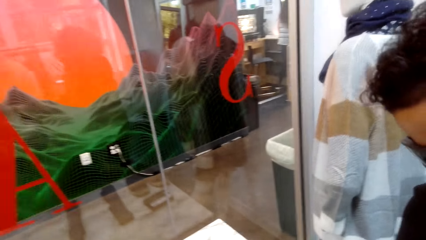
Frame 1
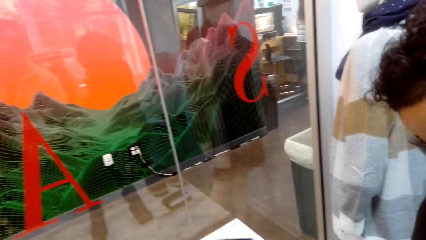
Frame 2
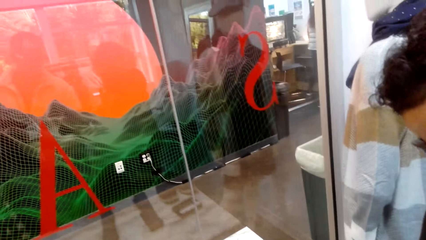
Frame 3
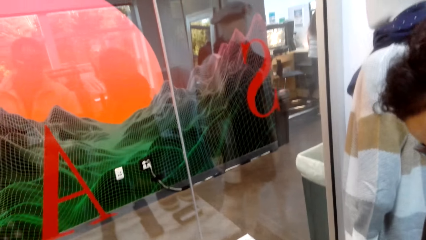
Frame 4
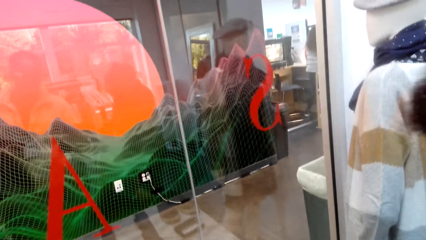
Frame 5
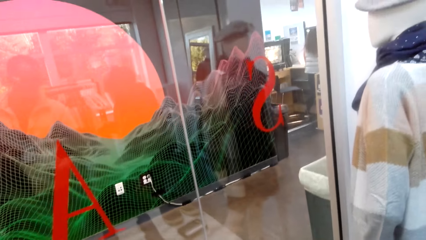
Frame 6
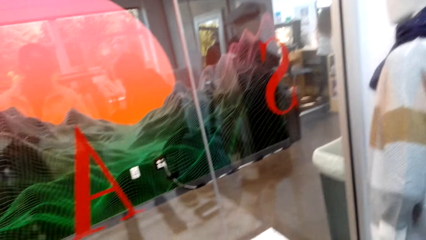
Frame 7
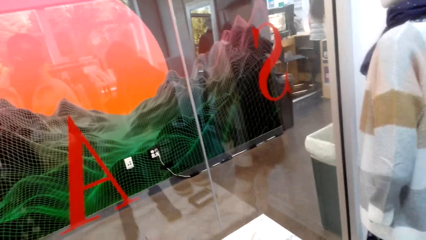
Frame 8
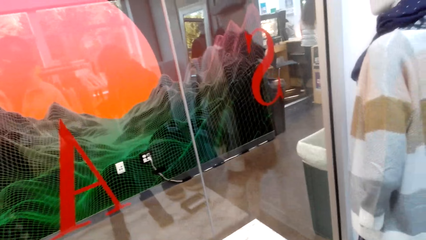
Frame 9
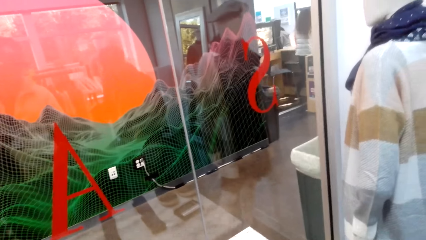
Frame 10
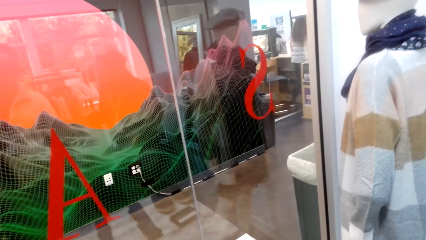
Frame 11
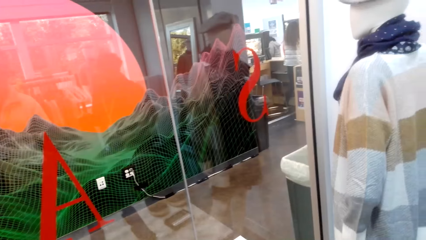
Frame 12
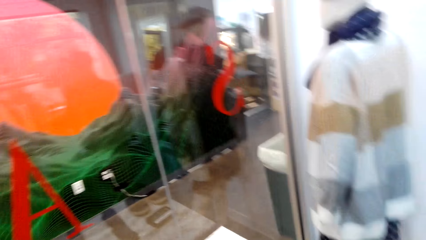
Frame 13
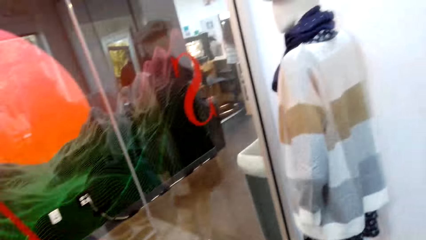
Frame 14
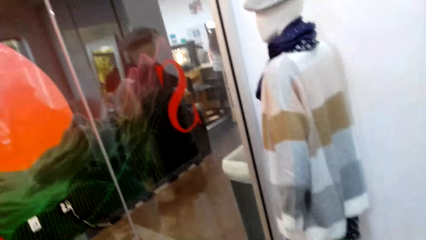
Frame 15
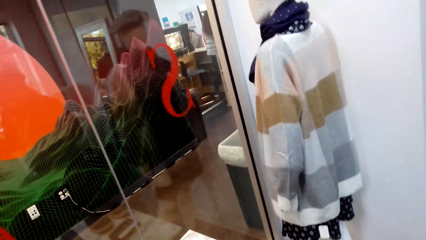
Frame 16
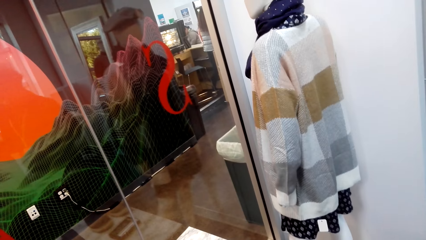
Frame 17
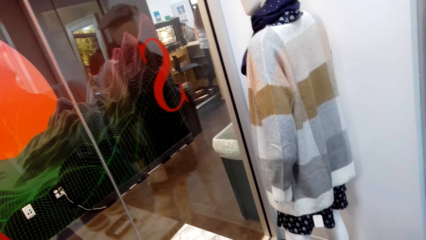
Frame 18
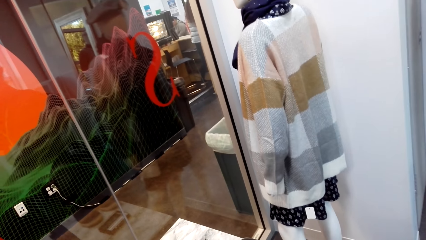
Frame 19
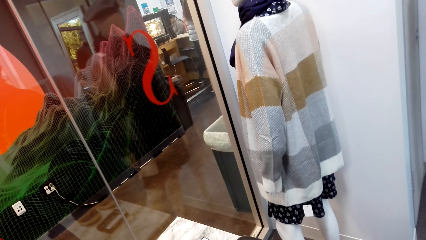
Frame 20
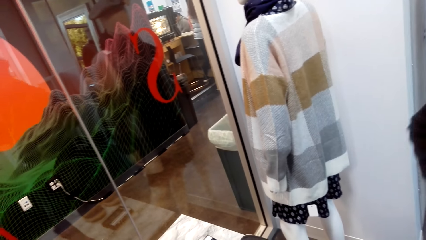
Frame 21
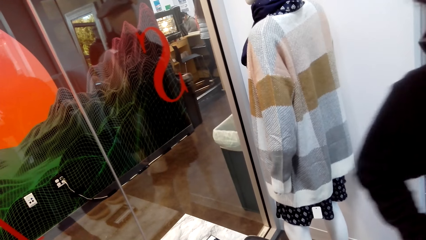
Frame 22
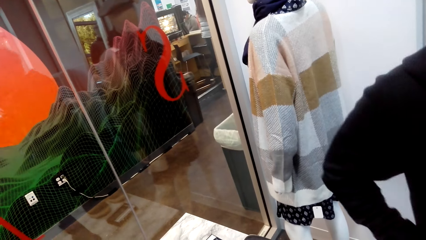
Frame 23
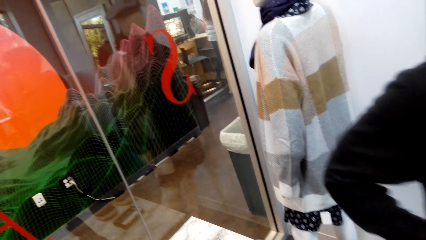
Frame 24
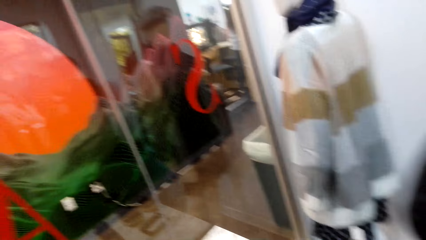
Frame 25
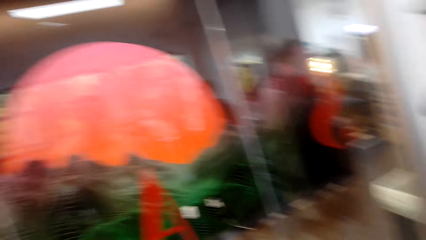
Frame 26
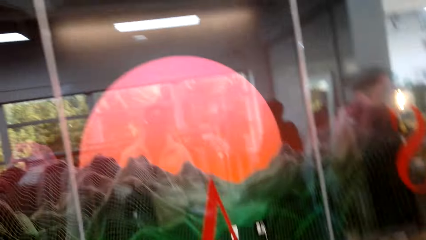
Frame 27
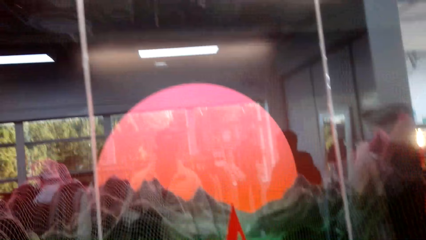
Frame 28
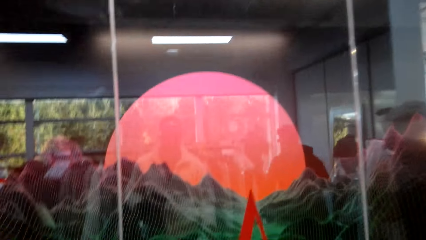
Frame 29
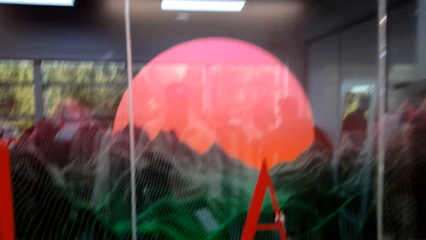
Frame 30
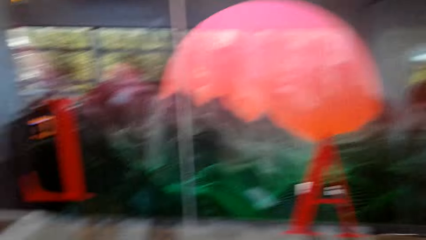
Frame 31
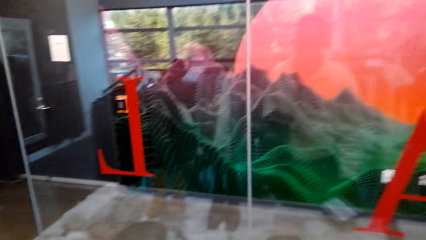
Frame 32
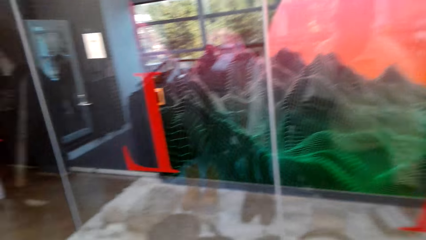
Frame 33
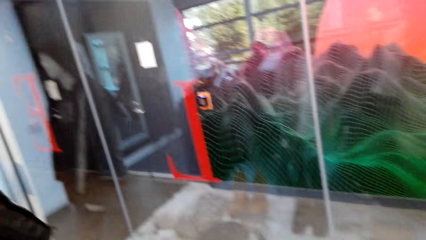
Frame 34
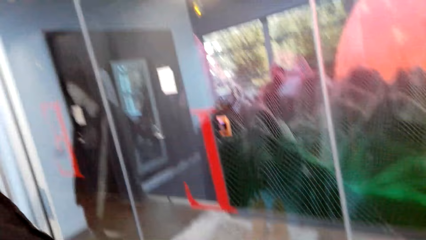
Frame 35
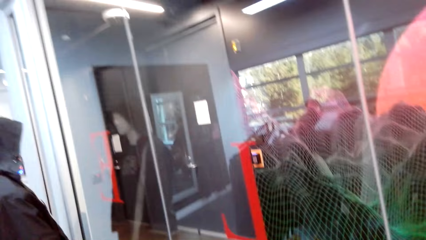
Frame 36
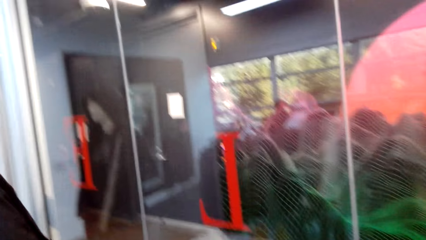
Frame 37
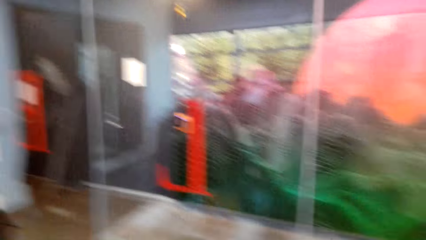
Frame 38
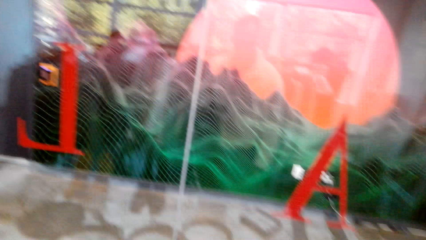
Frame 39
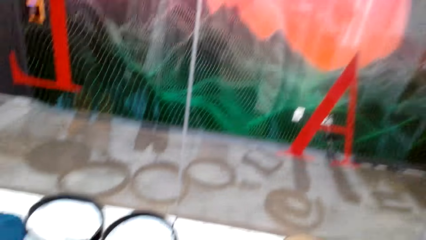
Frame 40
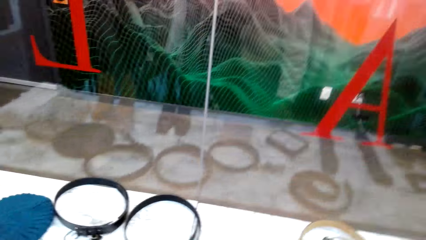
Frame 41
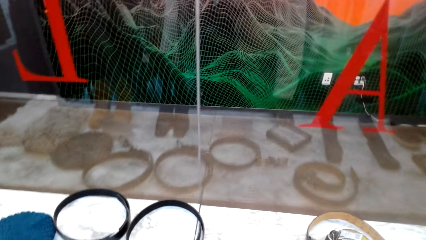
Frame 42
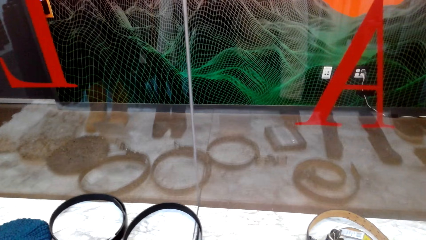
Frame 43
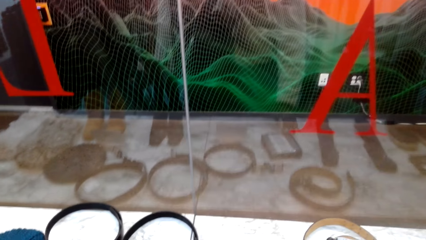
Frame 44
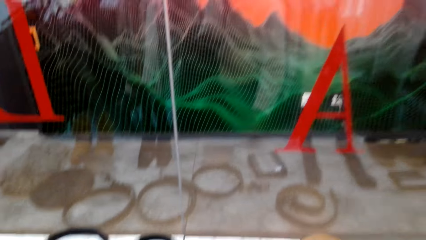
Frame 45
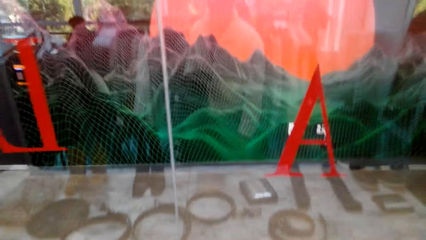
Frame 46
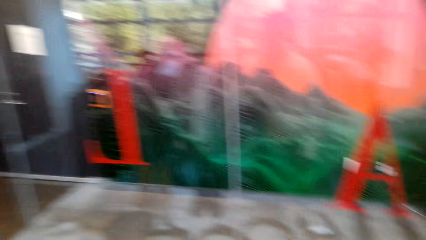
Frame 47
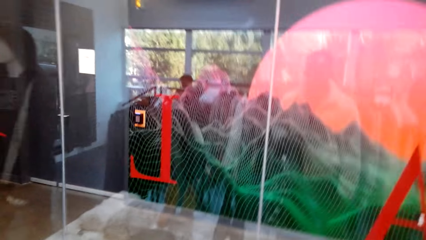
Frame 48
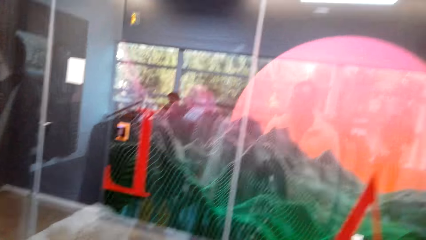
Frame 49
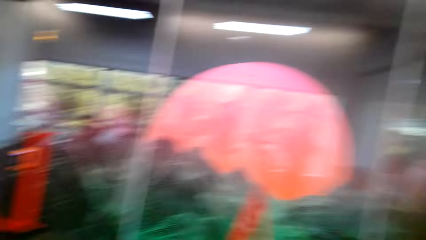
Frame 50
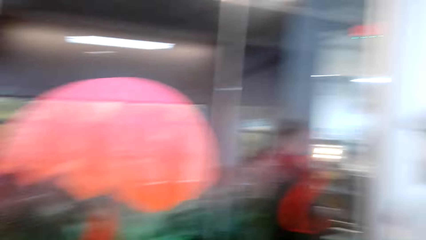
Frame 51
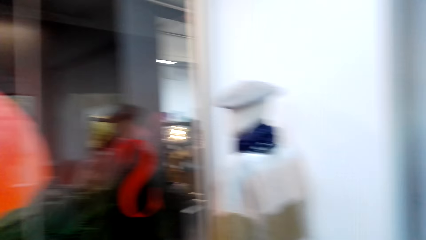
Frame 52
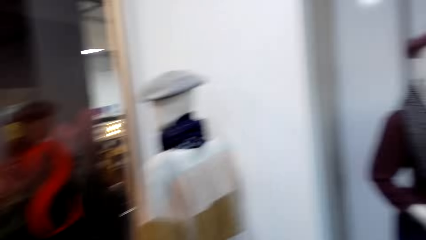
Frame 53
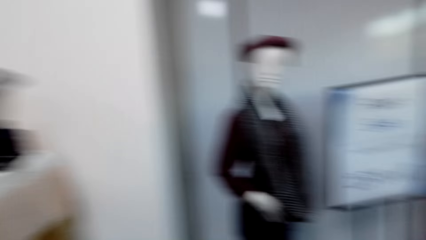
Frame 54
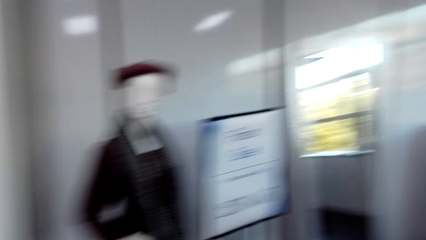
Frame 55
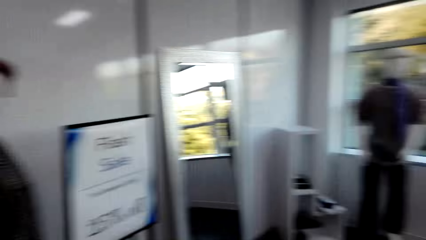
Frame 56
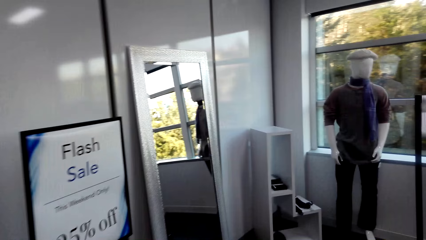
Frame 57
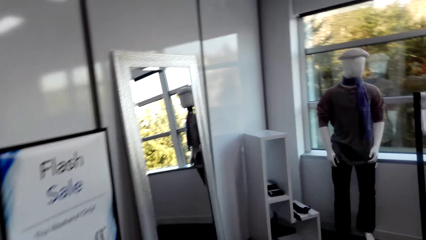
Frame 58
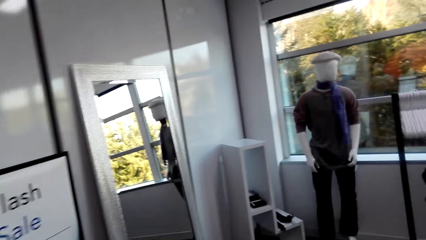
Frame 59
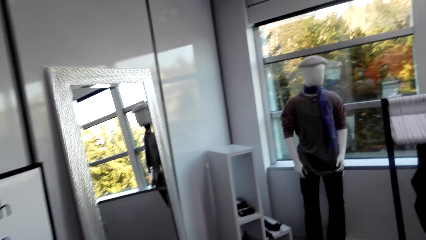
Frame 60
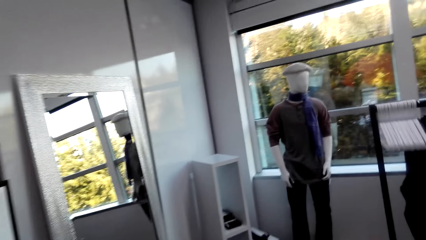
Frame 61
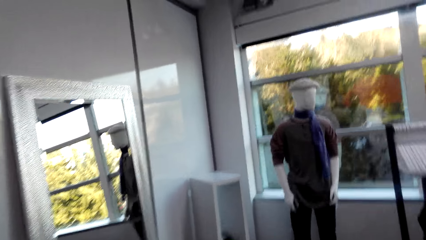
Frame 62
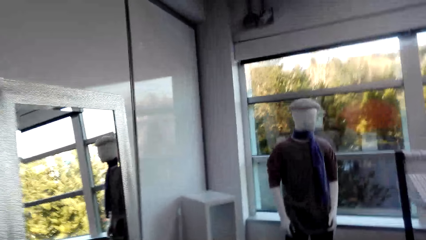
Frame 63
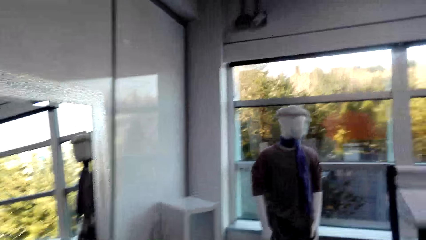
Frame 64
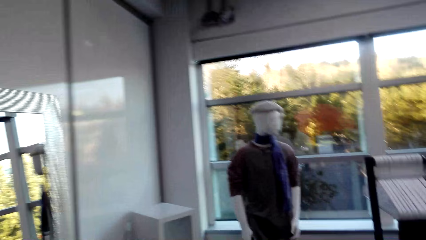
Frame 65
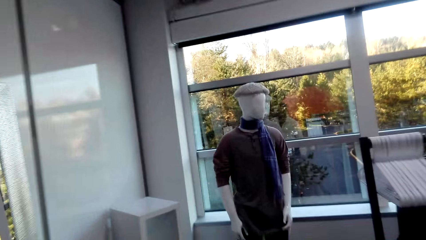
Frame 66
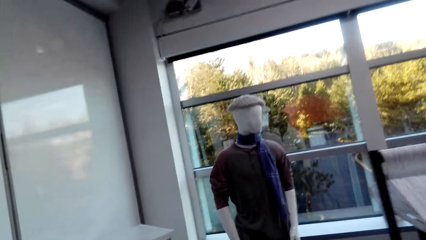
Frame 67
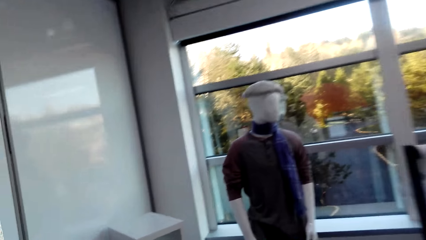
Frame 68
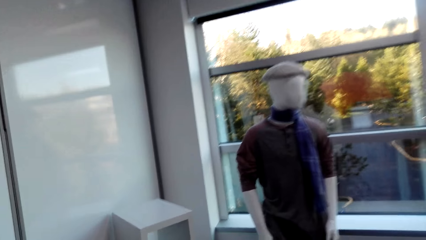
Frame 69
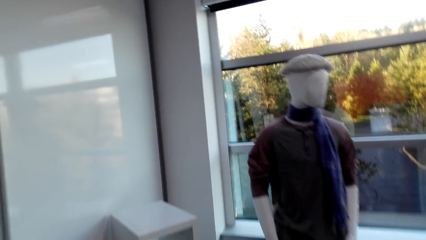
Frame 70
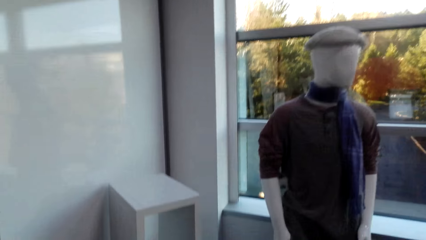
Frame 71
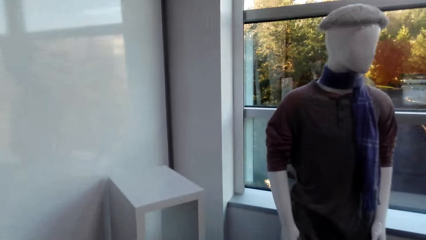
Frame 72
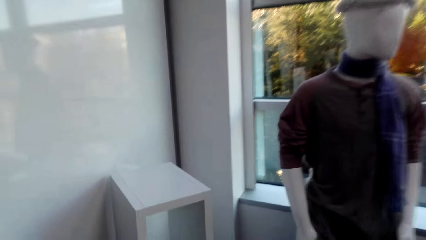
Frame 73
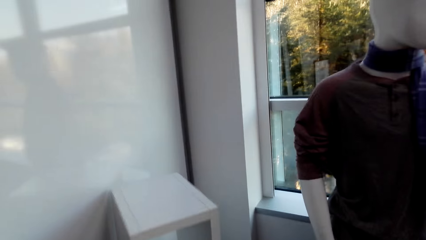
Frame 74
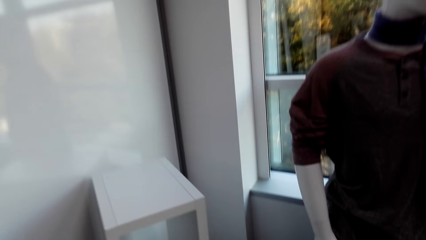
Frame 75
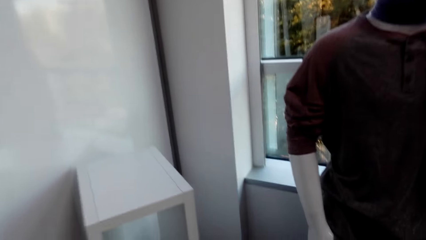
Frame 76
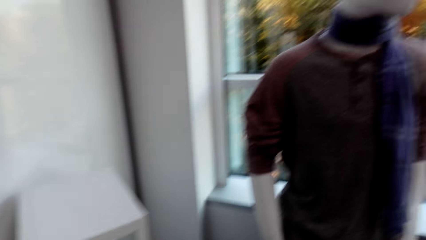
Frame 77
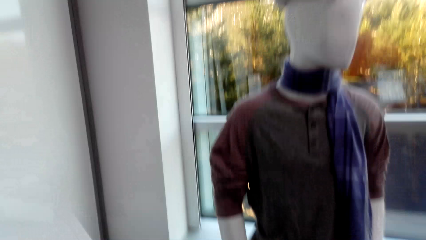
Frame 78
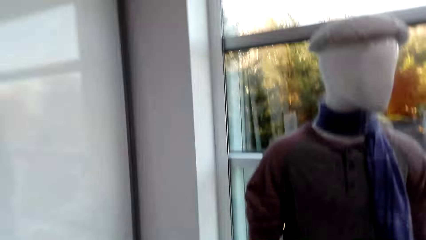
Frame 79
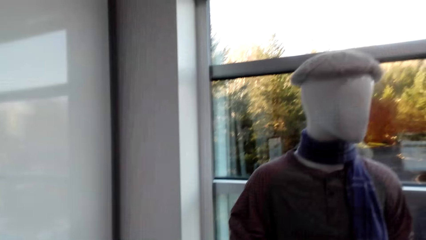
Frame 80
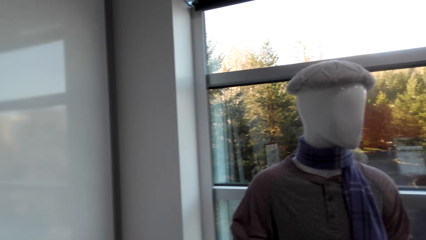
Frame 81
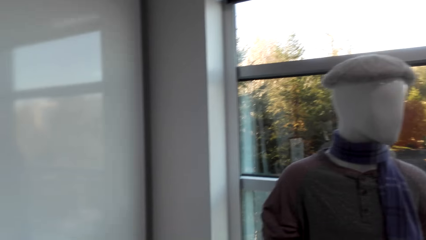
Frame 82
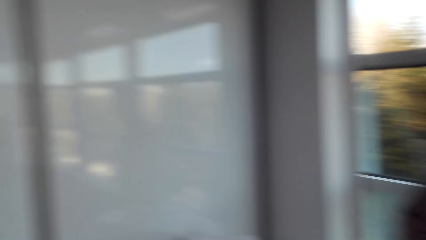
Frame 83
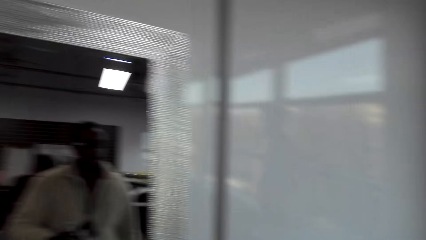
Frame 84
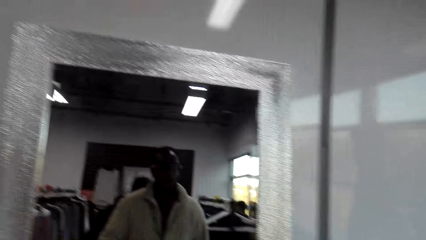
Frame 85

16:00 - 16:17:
The camera wearer talks to a man. They look around, turn around the shop, and walk around the shop.
